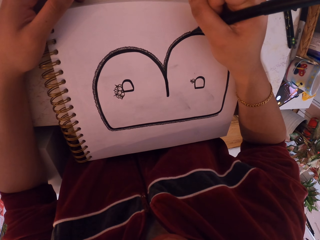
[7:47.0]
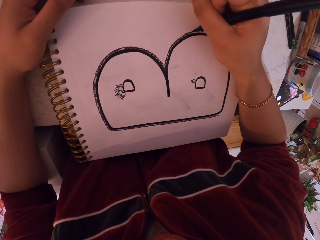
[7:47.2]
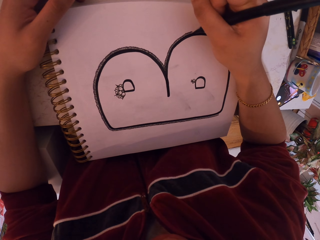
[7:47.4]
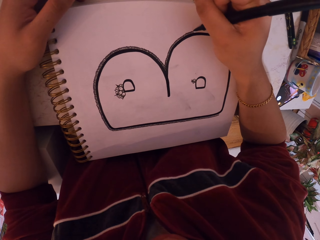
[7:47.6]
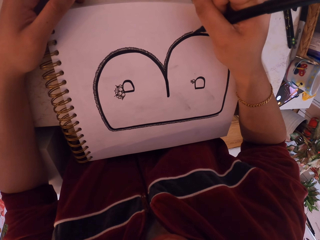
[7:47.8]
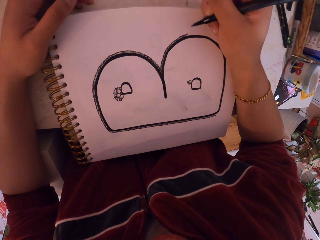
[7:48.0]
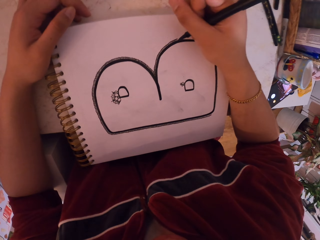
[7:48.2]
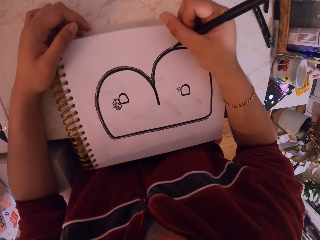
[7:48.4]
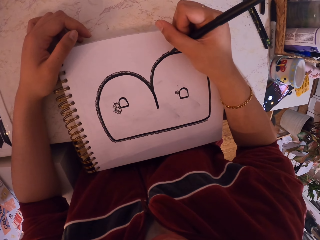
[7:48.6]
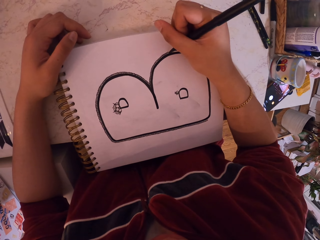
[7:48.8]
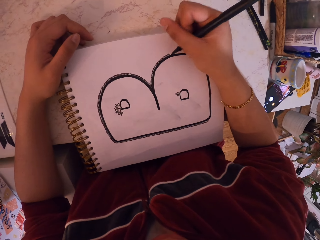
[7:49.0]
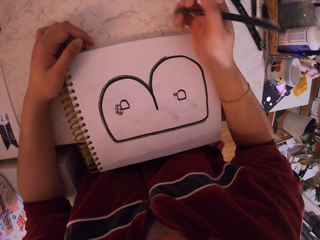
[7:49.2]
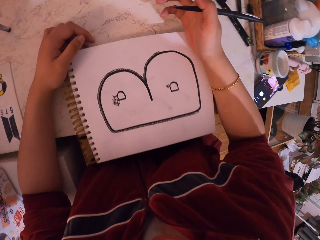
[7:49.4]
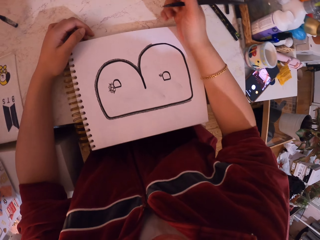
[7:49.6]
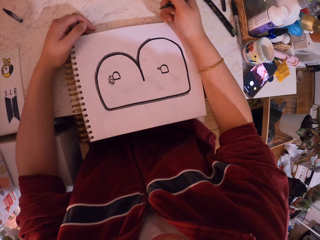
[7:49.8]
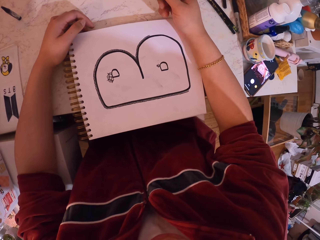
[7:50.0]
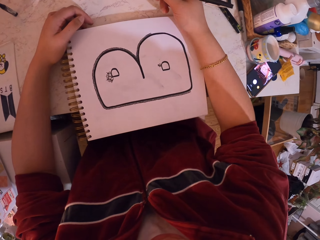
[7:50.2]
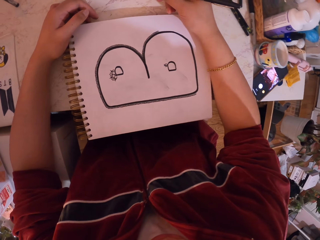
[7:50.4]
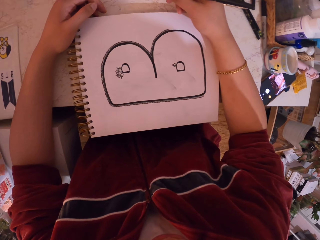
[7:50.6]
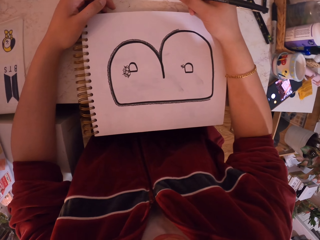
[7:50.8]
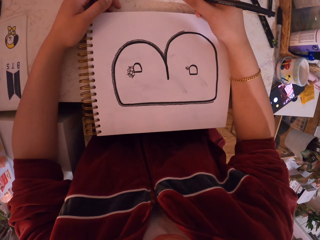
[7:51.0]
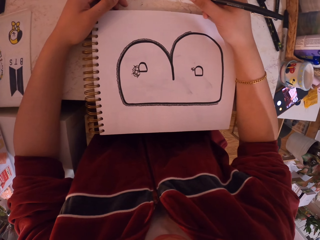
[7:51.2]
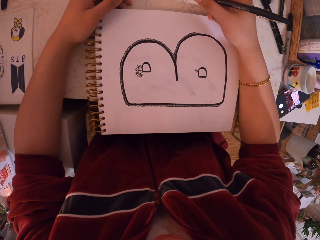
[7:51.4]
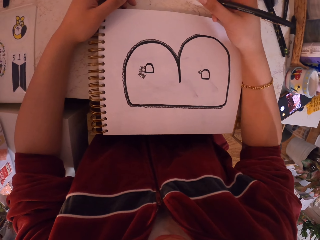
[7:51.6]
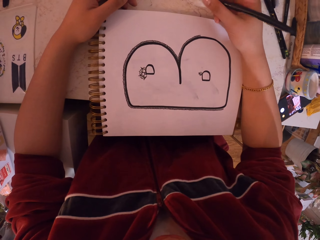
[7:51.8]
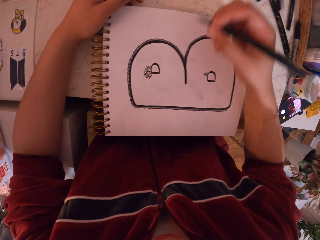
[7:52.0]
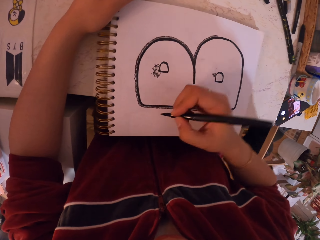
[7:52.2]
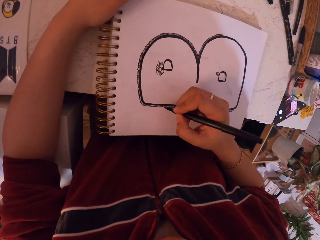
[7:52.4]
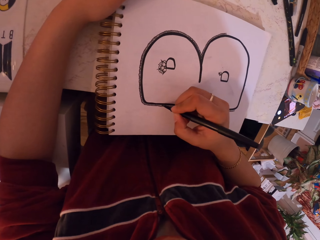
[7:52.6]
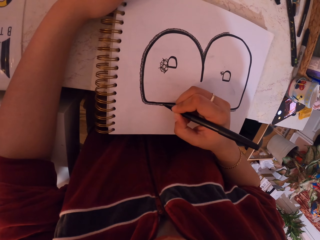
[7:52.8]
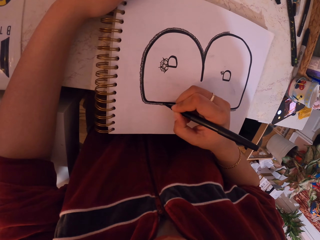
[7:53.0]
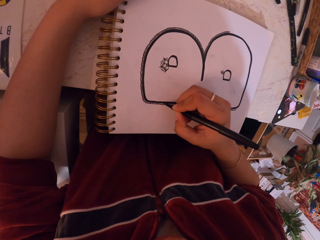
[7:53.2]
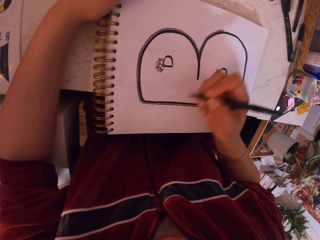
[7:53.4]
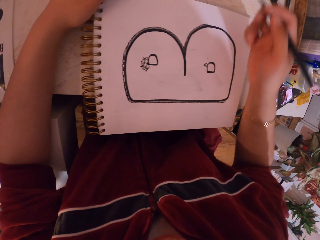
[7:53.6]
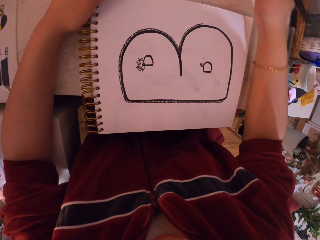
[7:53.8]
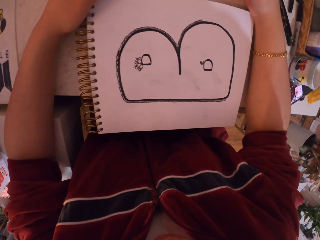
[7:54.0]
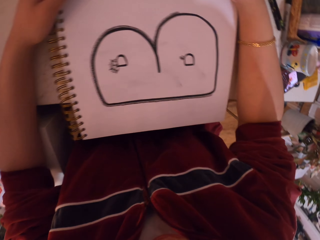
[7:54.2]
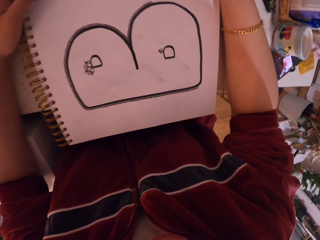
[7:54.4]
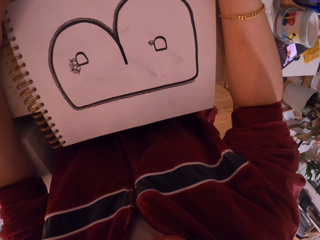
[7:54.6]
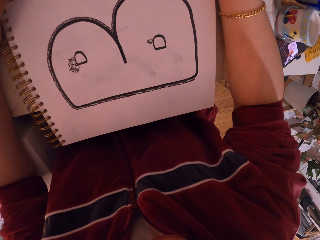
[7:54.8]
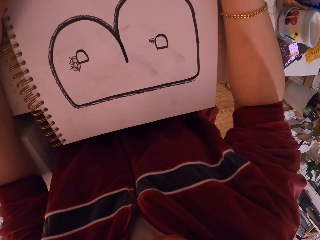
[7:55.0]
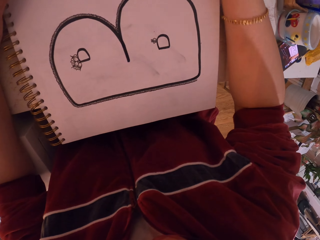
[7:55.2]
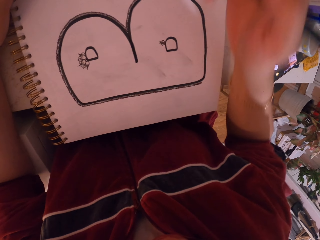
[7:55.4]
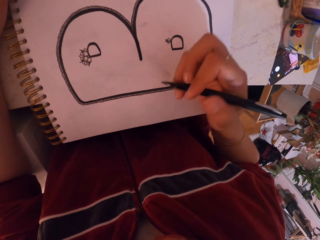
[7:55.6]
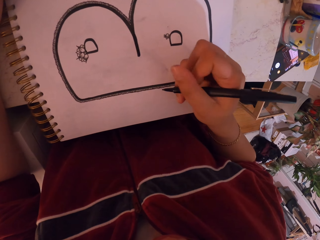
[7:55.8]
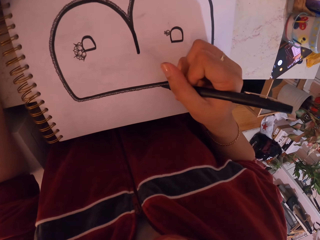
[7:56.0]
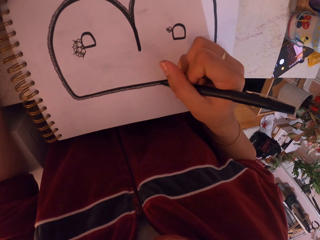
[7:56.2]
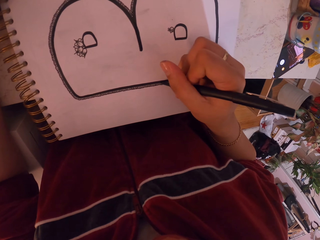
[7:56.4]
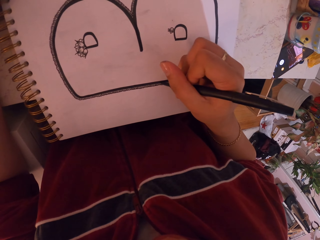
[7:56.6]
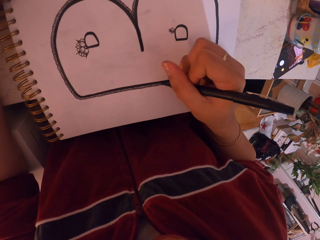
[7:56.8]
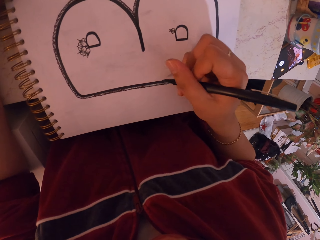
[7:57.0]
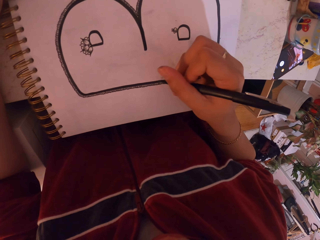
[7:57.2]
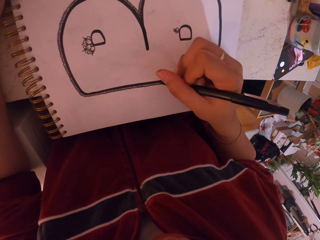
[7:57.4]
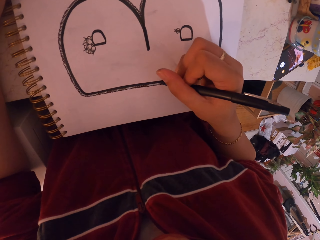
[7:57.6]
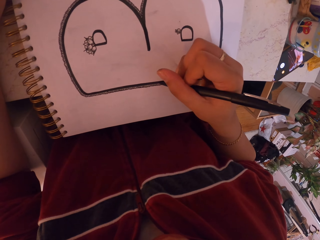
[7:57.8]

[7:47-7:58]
The camera wearer looks at the book. They draw on the book. They look at the book. They draw on the book.

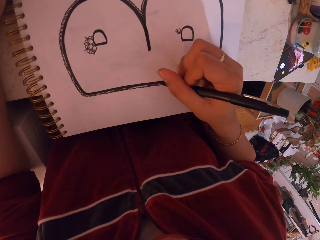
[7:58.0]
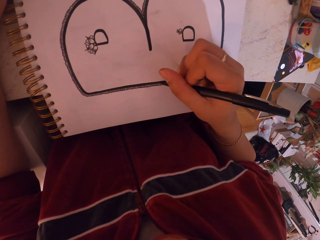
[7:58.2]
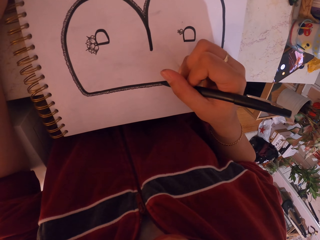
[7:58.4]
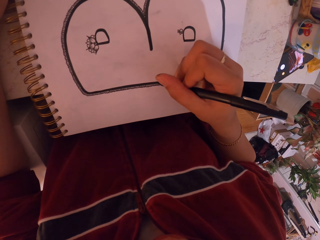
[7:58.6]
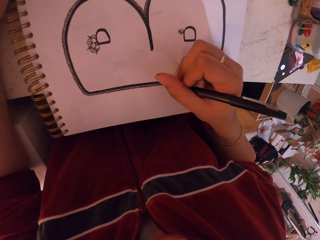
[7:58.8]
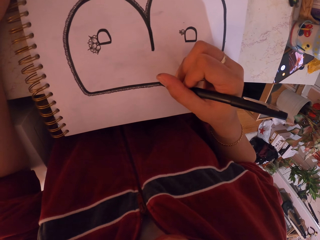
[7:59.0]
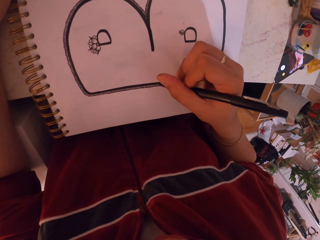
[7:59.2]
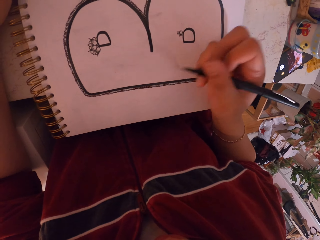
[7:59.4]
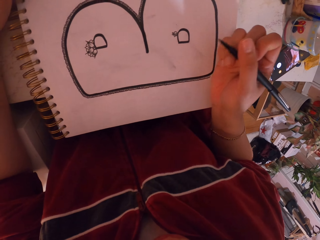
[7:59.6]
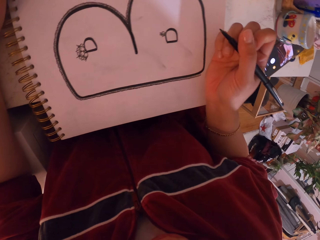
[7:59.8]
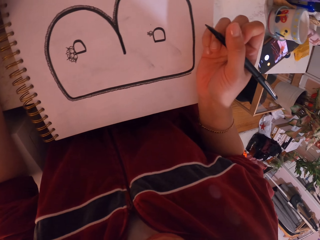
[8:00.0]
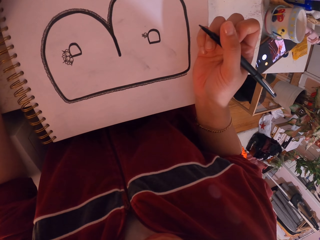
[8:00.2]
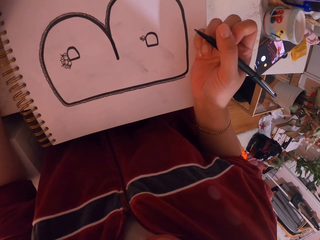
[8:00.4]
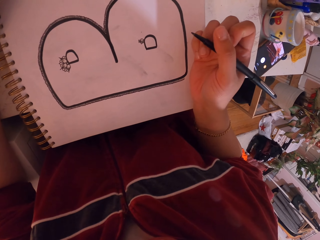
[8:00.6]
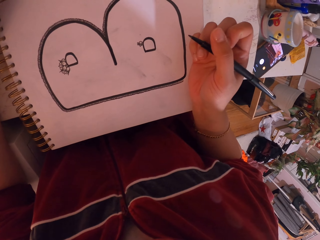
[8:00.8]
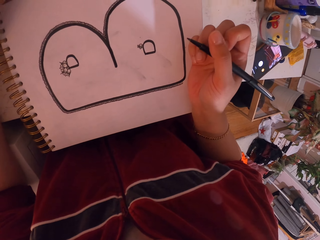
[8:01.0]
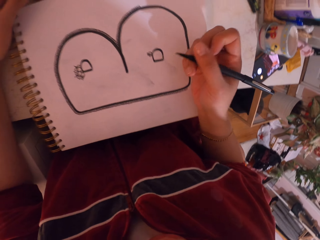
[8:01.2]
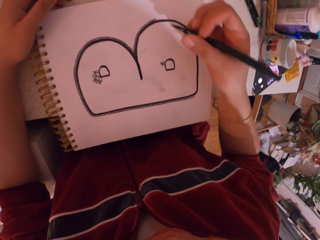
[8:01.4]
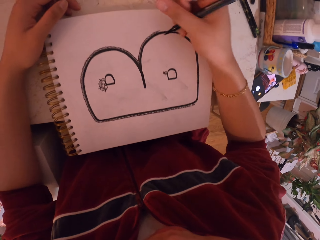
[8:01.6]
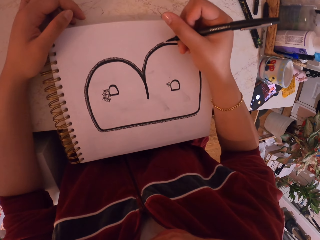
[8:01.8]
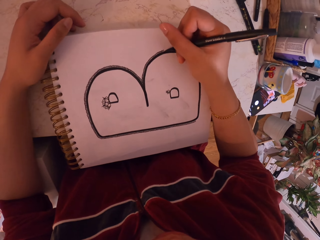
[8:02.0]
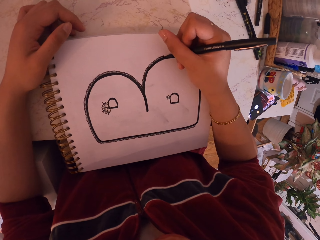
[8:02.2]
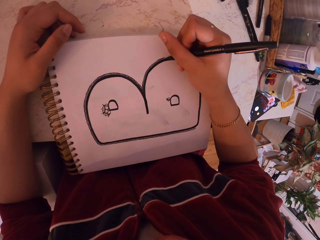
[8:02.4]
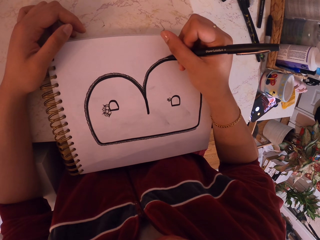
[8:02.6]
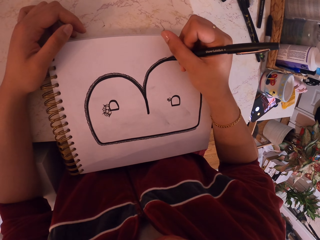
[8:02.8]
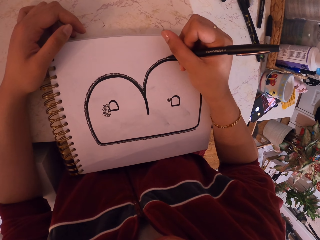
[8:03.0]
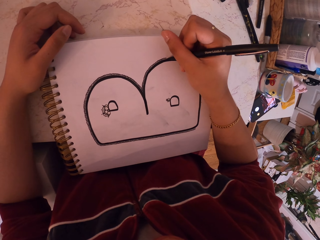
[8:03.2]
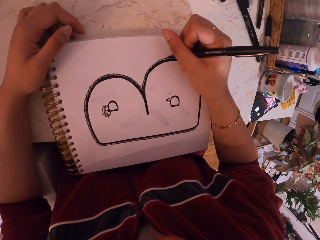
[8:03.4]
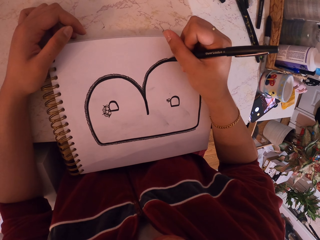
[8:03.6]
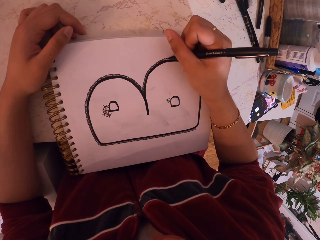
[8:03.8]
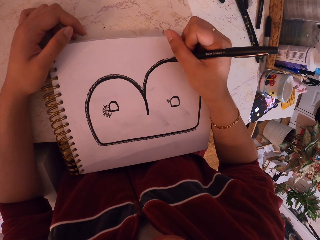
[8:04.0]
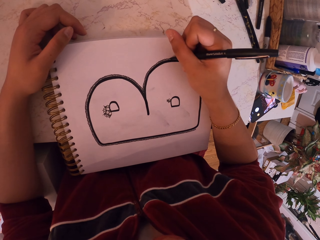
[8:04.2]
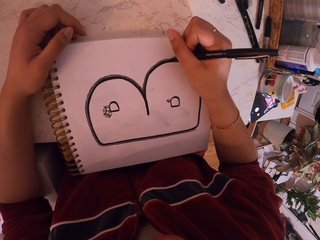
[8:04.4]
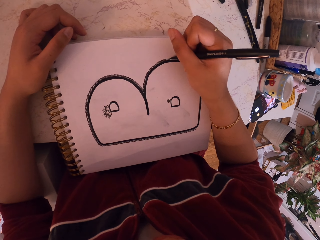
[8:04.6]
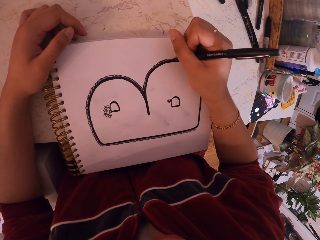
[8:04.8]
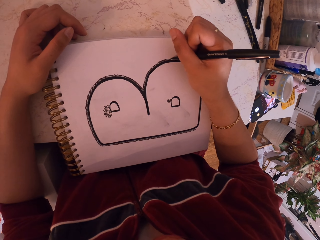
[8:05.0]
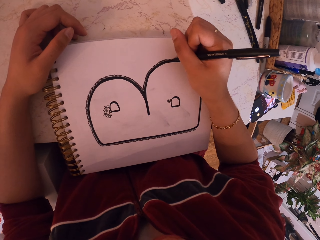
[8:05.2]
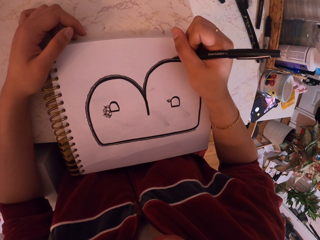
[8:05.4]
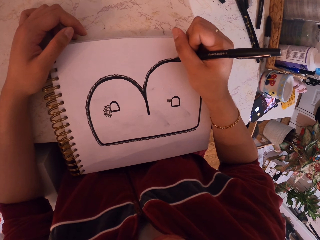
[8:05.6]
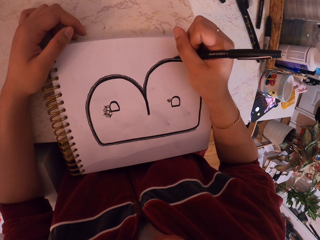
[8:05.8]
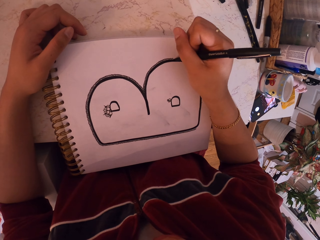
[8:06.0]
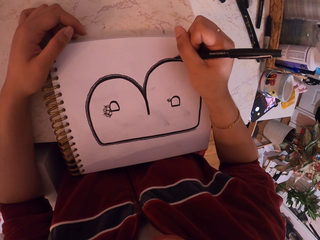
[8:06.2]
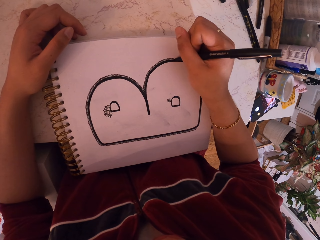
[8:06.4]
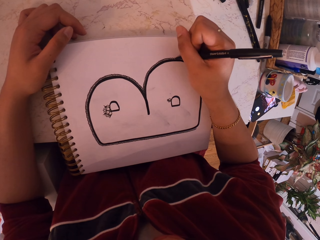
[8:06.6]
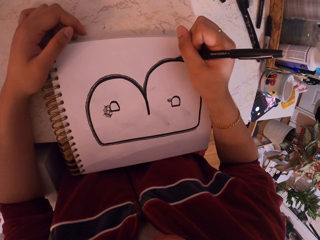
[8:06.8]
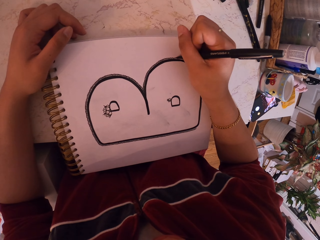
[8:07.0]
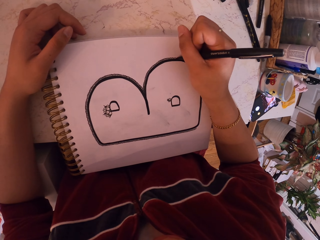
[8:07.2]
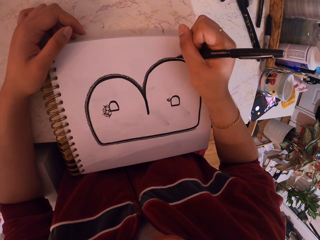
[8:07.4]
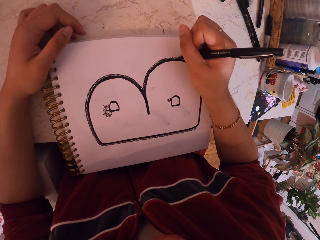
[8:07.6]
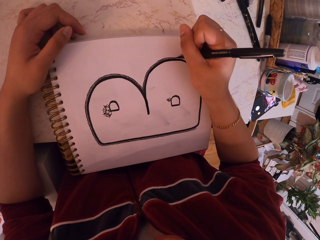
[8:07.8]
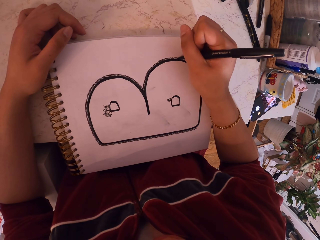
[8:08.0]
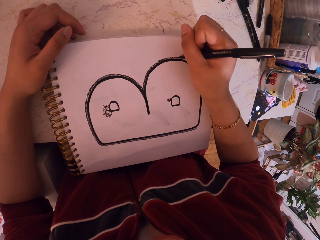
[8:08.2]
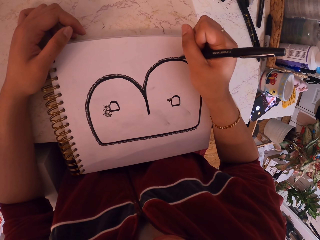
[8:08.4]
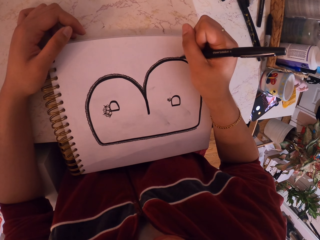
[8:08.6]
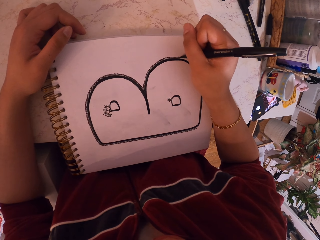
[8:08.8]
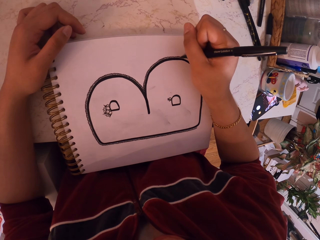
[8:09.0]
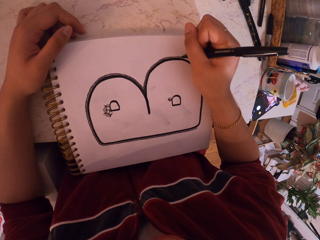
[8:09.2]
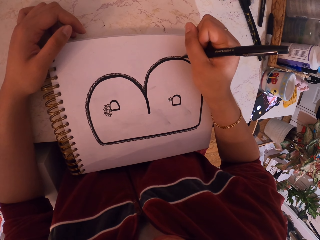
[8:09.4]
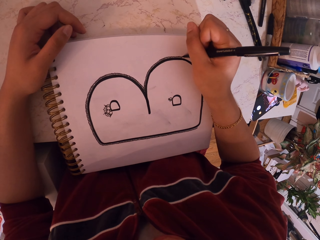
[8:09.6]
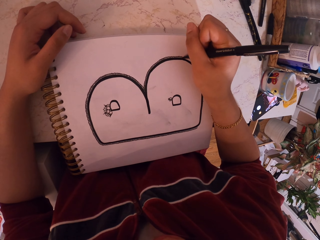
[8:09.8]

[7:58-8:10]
The camera wearer looks at the book. They draw on the book.
